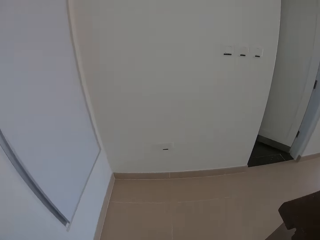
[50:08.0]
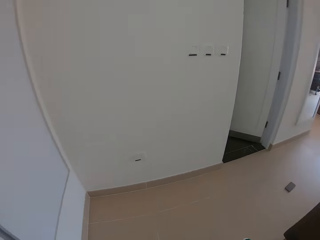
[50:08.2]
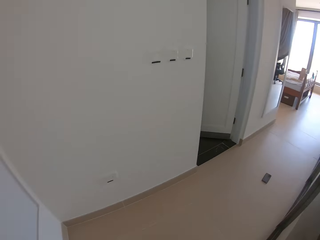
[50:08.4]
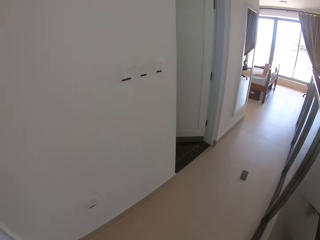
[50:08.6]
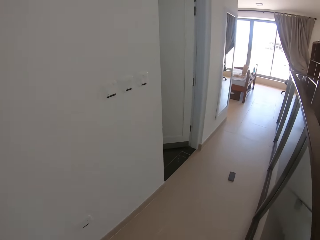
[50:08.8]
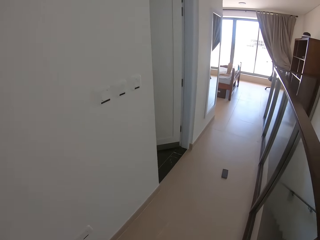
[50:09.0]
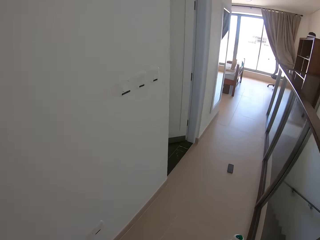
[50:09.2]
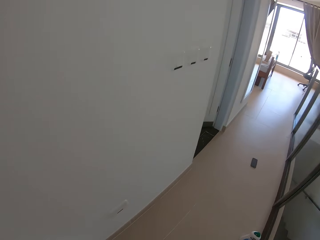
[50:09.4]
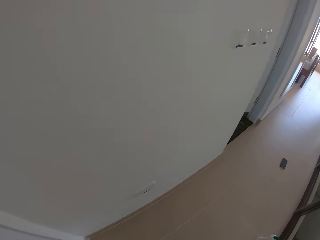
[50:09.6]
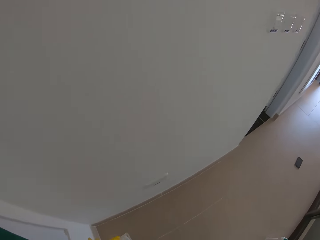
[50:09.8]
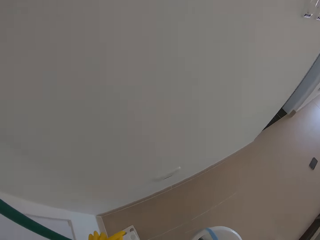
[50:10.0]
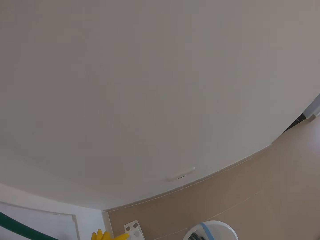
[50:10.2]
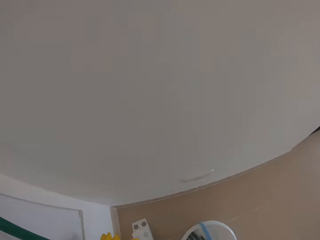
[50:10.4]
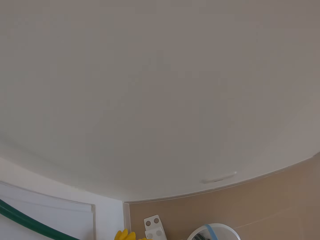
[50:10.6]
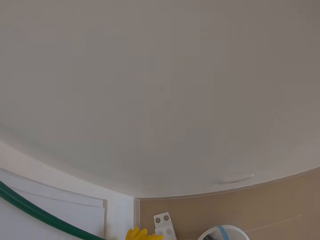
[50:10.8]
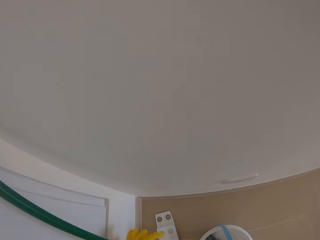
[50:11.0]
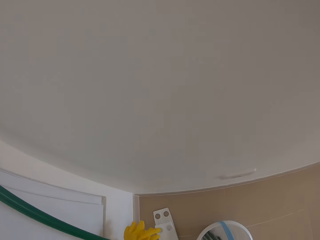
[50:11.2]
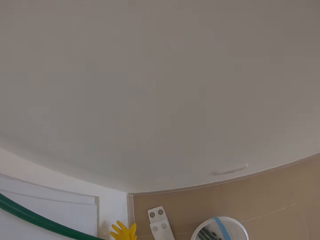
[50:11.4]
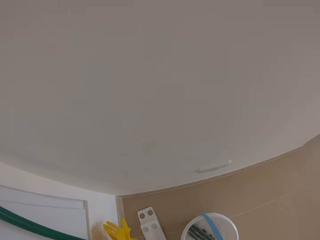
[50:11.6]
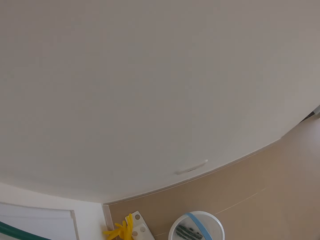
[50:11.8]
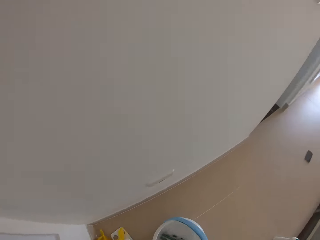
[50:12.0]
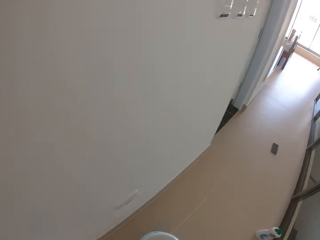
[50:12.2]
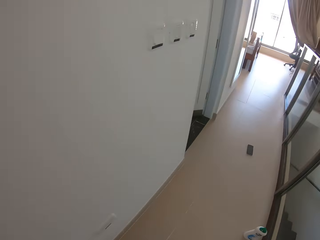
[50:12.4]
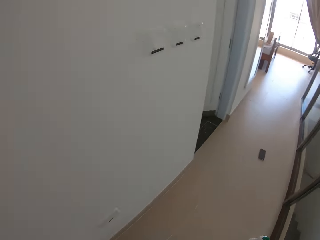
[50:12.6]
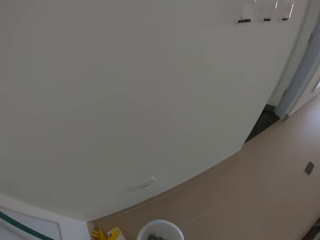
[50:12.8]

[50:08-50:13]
The camera wearer walks round the room. They put the bucket on the floor. They stare around the house.
